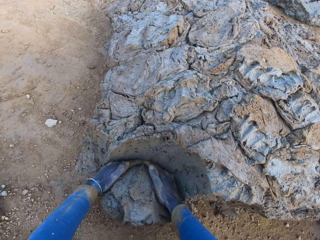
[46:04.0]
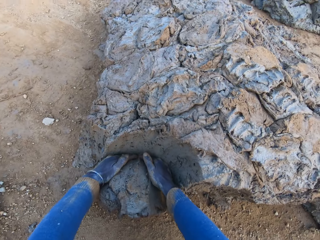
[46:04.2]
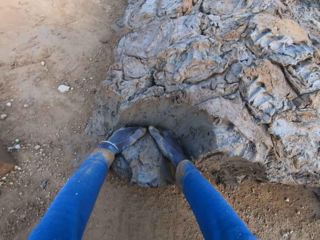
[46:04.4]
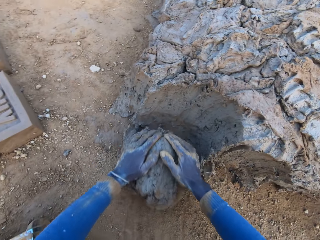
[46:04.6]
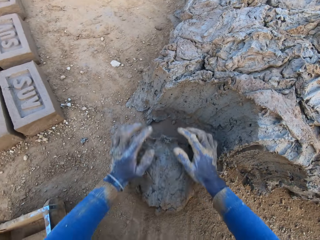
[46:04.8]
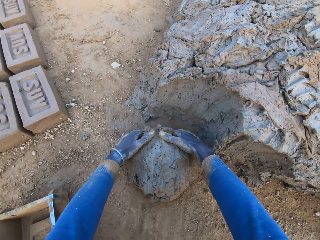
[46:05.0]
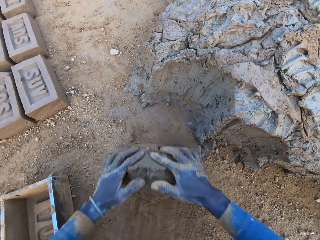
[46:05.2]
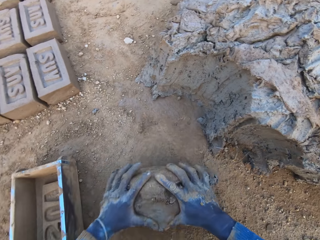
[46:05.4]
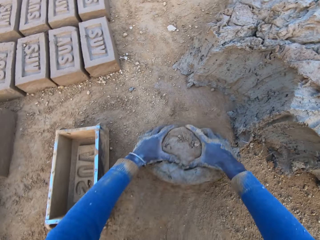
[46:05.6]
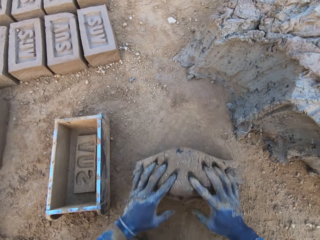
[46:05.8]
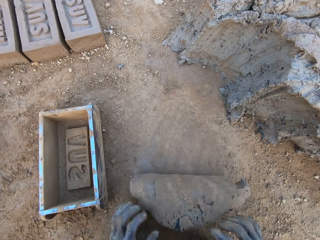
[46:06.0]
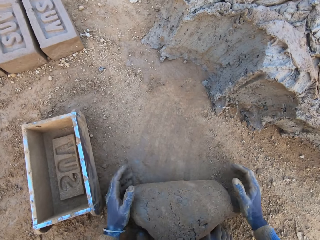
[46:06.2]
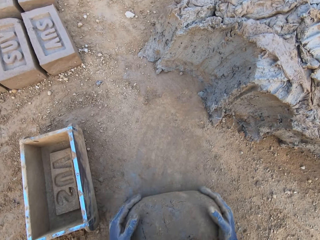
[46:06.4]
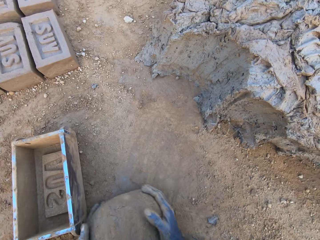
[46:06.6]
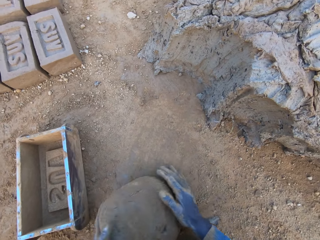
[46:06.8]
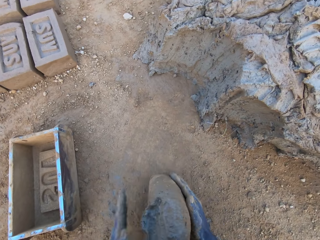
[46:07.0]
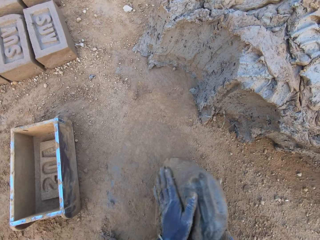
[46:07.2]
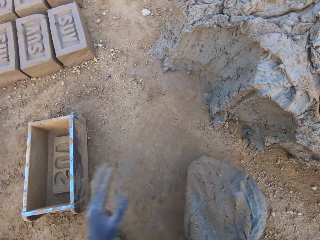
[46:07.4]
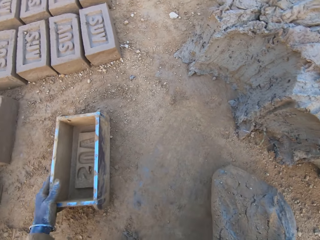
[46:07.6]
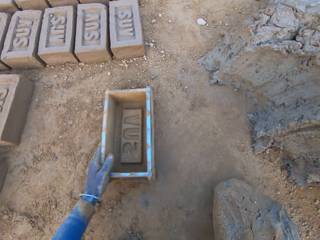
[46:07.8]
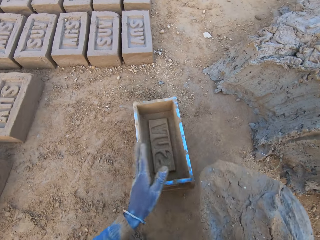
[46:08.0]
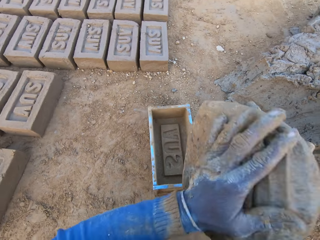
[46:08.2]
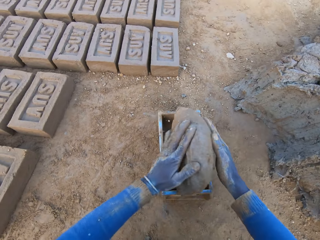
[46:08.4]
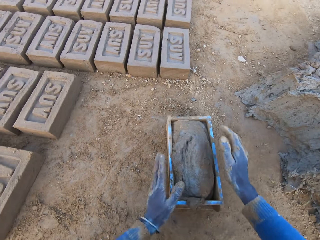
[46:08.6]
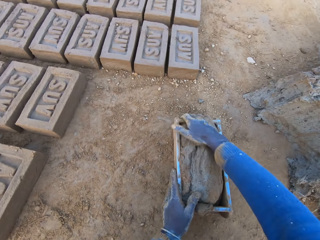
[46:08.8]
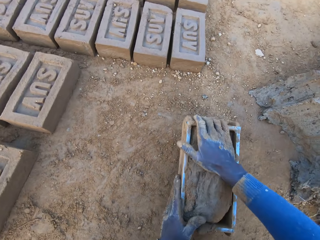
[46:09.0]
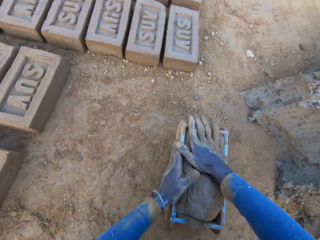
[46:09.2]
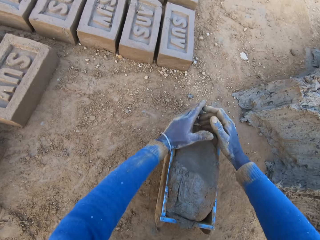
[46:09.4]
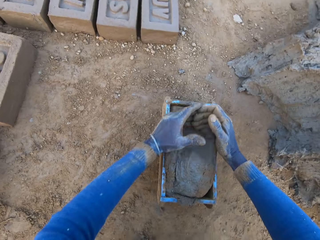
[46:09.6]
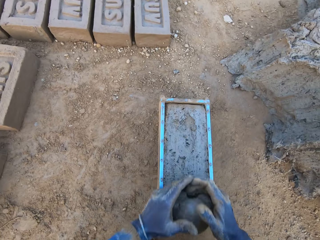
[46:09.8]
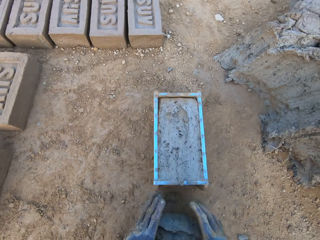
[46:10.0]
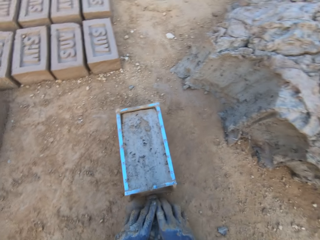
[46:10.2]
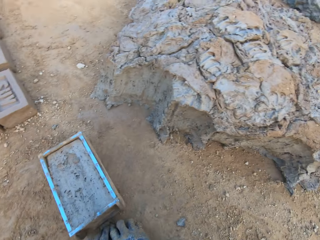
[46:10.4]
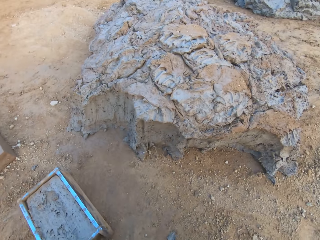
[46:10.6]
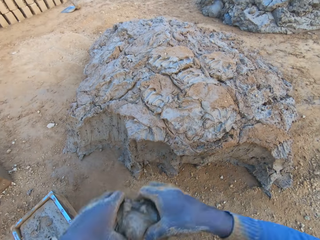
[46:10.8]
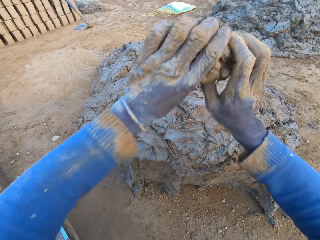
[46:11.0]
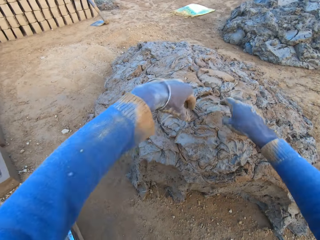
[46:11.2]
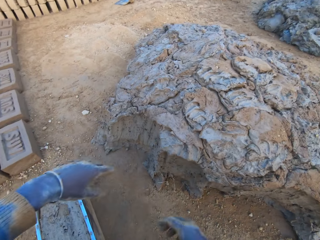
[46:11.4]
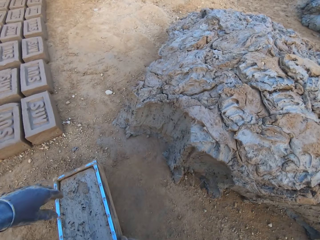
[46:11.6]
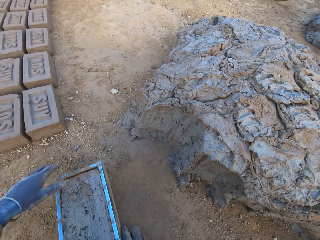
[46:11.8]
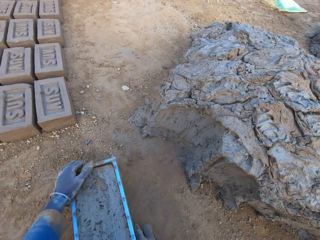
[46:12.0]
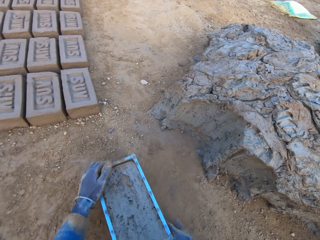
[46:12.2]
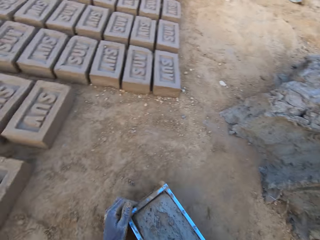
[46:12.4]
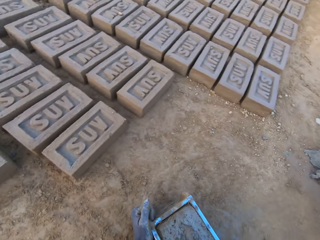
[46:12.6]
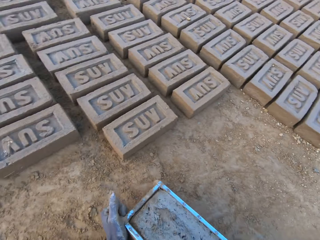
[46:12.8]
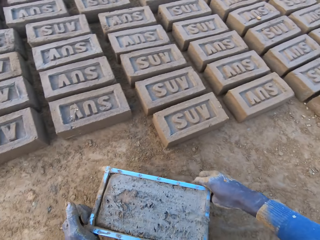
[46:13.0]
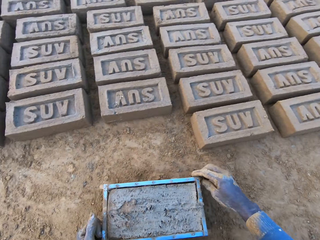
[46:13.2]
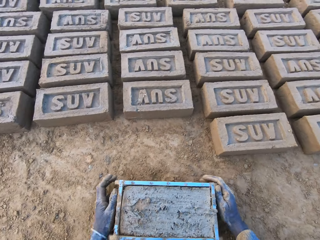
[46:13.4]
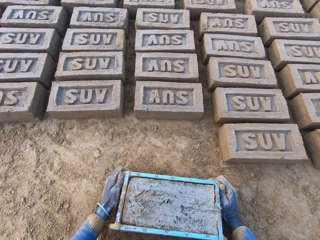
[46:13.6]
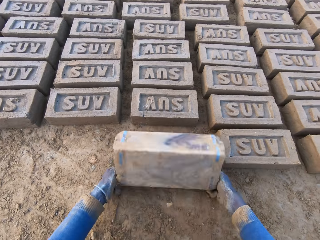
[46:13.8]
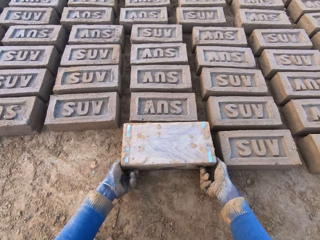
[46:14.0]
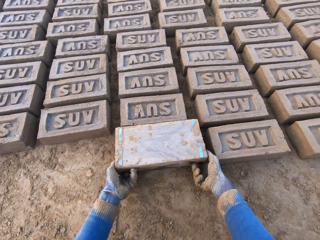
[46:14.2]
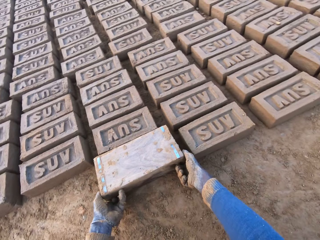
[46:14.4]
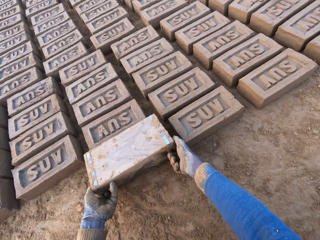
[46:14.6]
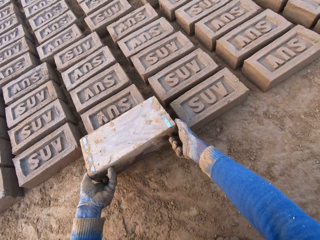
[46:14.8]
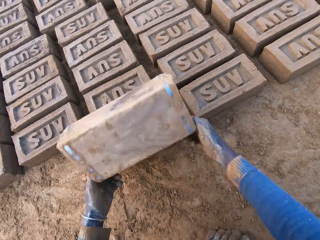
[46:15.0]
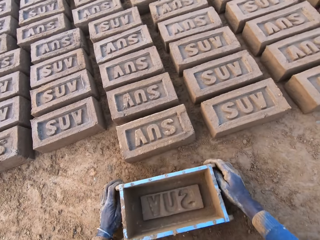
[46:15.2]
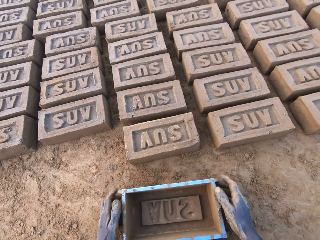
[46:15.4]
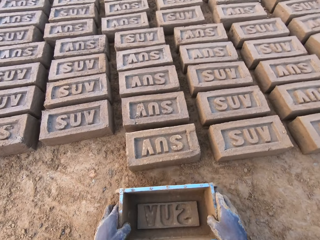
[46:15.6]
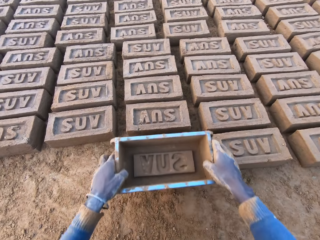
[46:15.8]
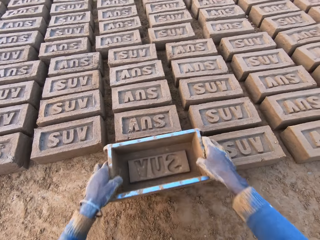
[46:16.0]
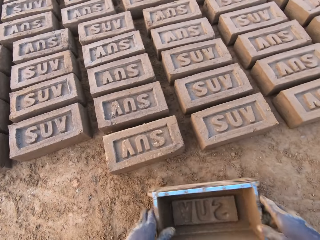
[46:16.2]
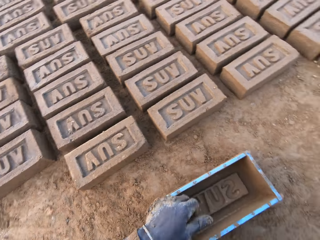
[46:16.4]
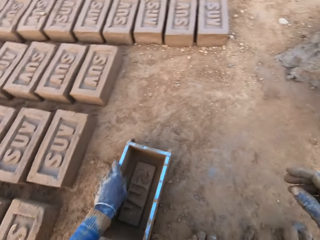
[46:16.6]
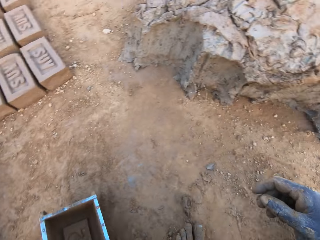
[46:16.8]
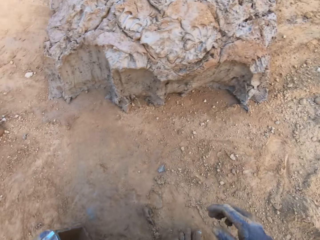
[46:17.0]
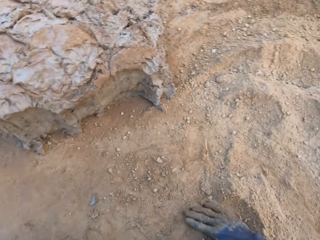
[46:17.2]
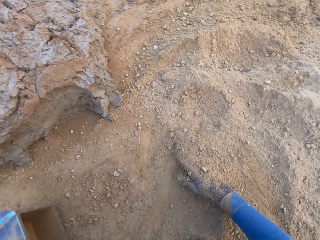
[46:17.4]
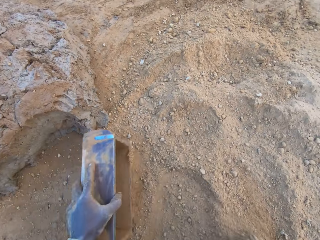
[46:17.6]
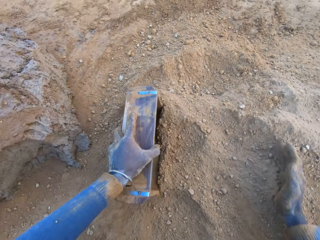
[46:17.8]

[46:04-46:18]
The camera wearer cuts a portion of the concrete from a heap of concrete with his hands. He mixes the concrete with his hands. He shifts the iron brick mold on the ground with his left hand. He drops the concrete in the iron brick mold. He removes the excess concrete from the iron brick mold. He drops the excess concrete on the heap of concrete on the ground. He shifts the iron brick mold on the ground. He puts the brick aside. He turns the iron brick mold on the ground. He drops the iron brick mold on the ground. He hits the brick with the iron brick mold in his hands.

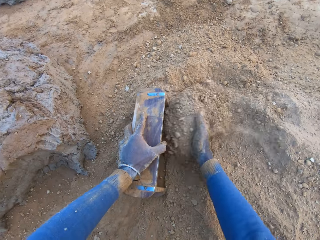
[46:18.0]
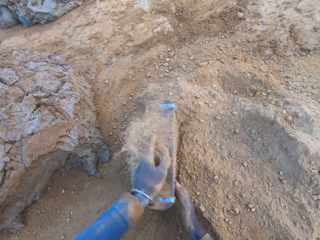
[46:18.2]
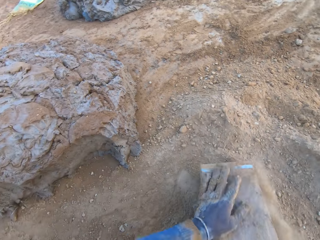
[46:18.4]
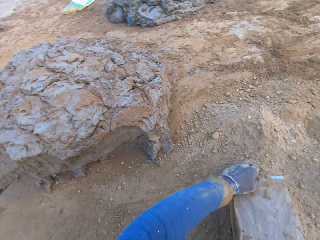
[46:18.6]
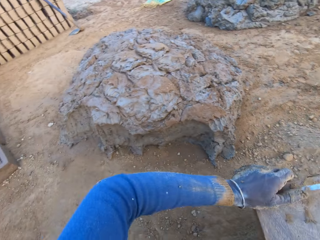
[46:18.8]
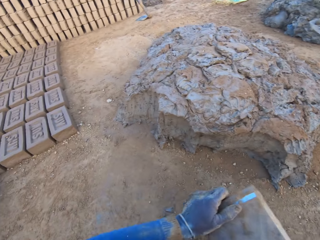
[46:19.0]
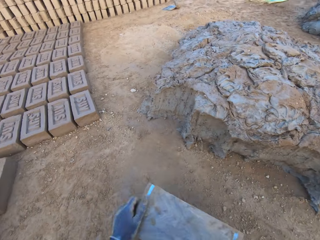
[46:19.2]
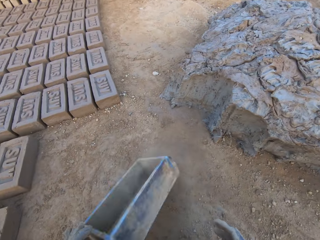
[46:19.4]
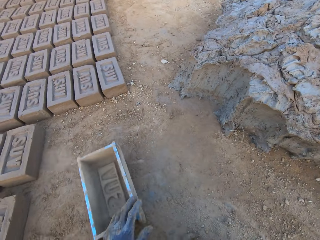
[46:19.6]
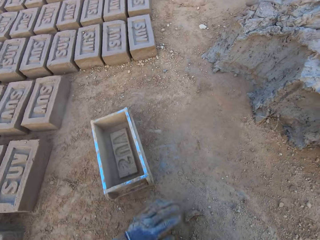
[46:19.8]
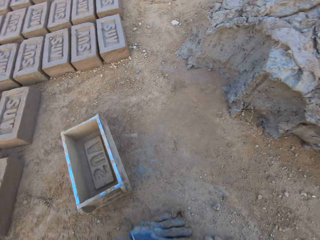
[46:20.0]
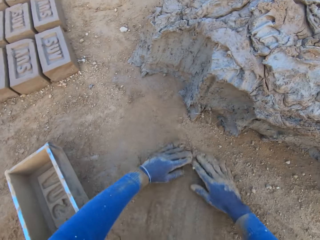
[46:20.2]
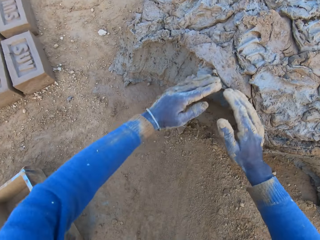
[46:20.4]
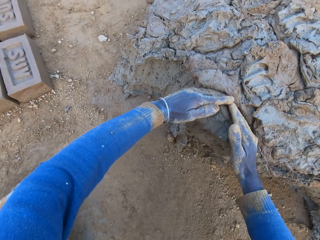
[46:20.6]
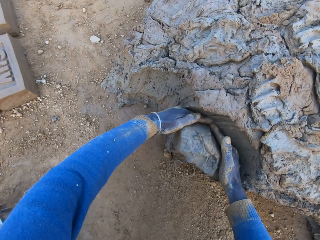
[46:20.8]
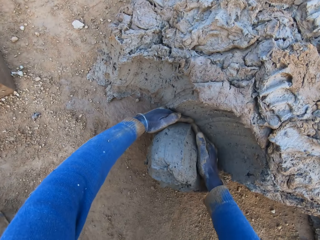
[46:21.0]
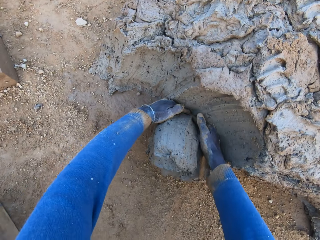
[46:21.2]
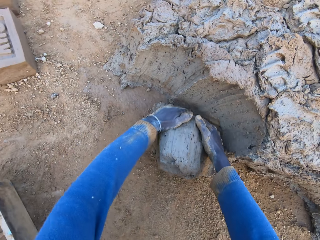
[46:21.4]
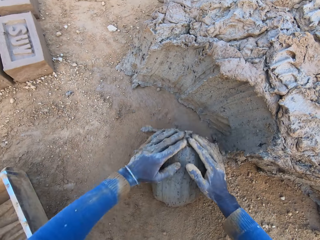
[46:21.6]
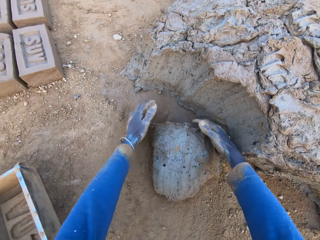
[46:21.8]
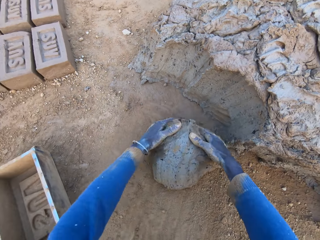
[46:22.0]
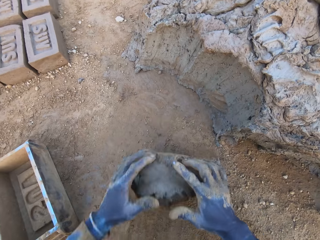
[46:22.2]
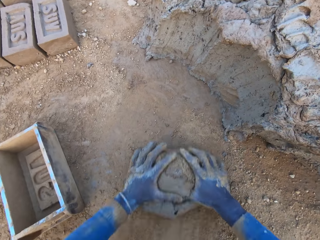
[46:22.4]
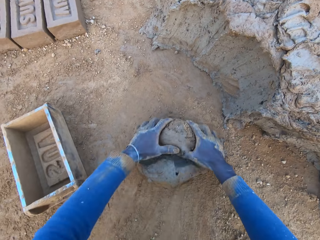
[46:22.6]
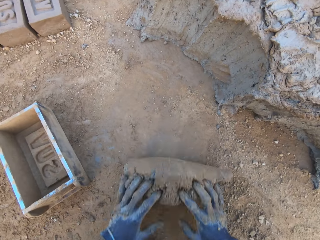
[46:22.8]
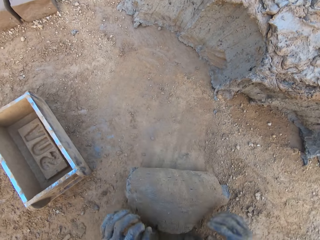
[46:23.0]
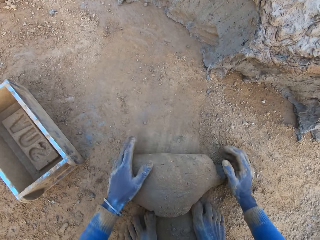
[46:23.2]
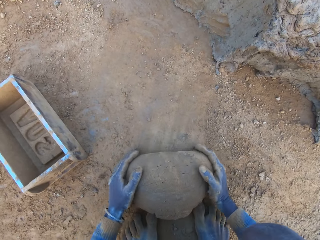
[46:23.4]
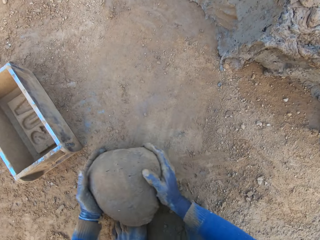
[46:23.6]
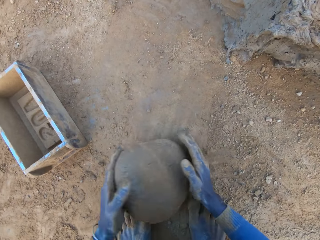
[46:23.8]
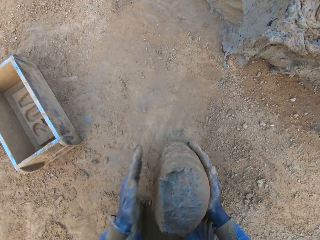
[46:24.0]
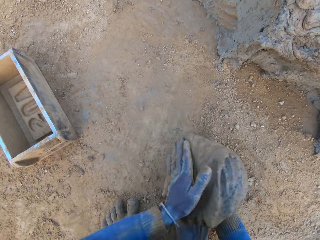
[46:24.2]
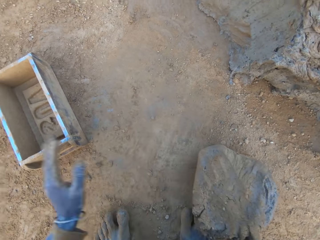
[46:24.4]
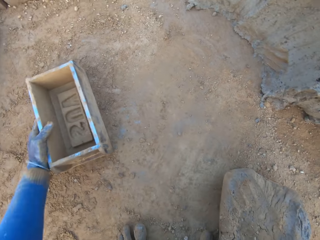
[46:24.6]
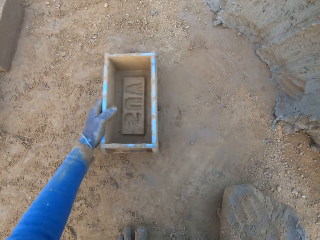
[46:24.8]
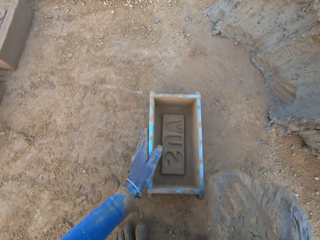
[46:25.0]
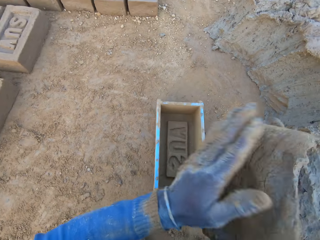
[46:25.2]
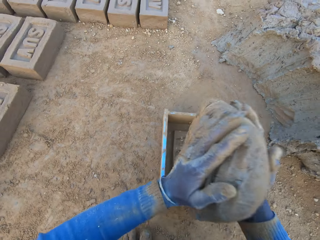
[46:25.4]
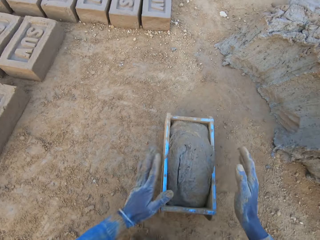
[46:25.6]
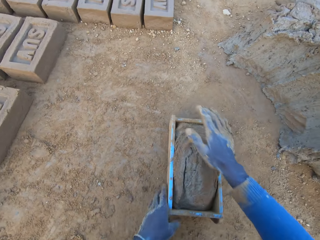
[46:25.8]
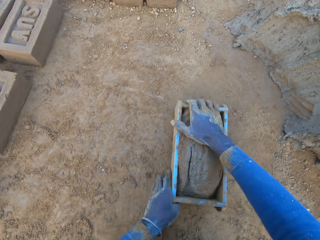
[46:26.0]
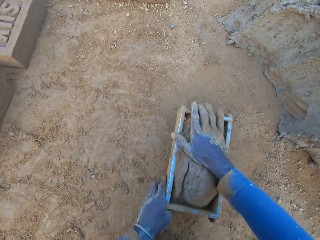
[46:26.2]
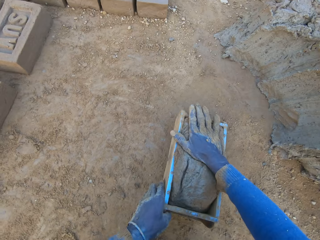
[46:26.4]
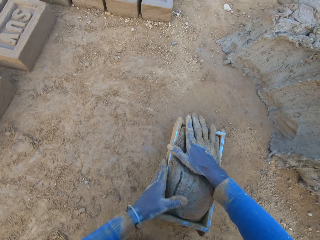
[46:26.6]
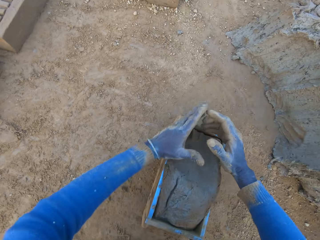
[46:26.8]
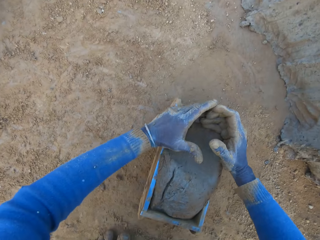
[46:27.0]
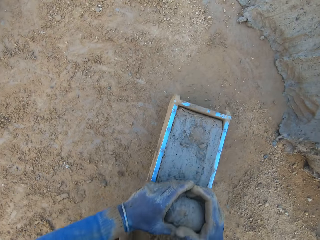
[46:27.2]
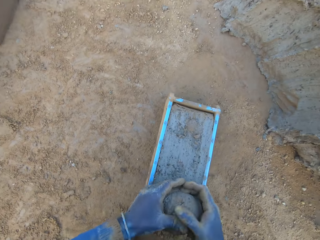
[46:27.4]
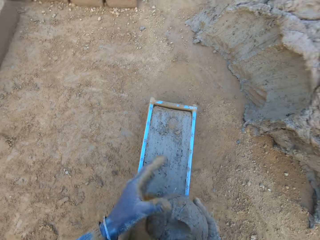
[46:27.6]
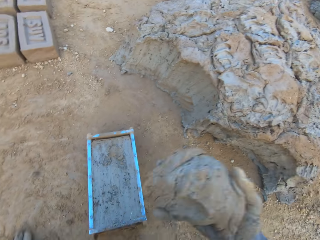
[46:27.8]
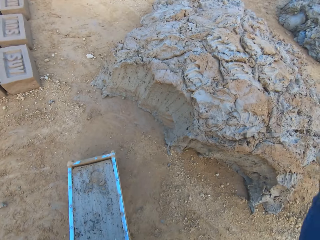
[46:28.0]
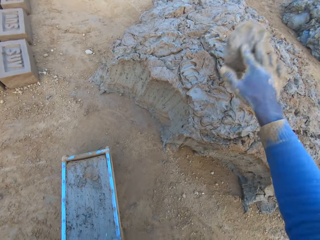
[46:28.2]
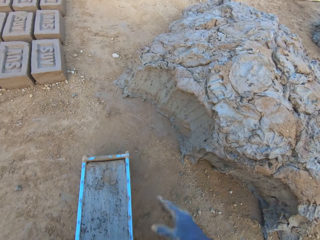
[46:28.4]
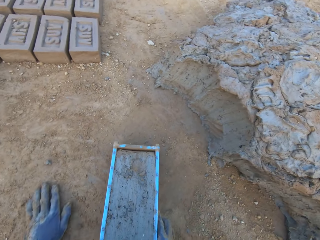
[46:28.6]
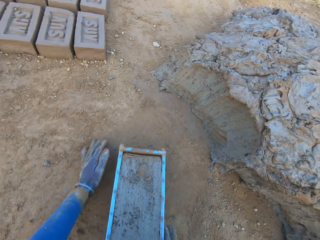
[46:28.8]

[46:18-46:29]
The camera wearer pours sand from the ground into the iron brick mold with his right hand. He removes the sand from the iron brick mold. He drops the iron brick mold on the ground. He cuts a portion of the concrete from a heap of concrete with his hands. He picks up mud. He mixes the concrete with his hands. He shifts the iron brick mold on the ground with his left hand. He drops the concrete in the iron brick mold on the ground. He removes the excess concrete from the iron brick mold. He drops the excess concrete on the heap of concrete on the ground.
